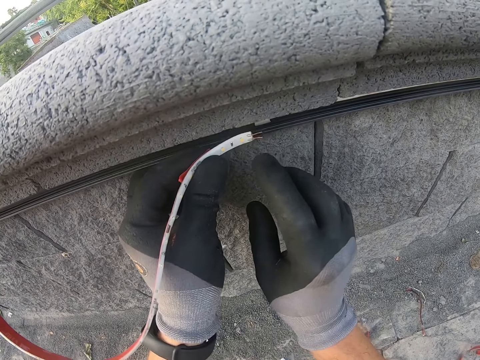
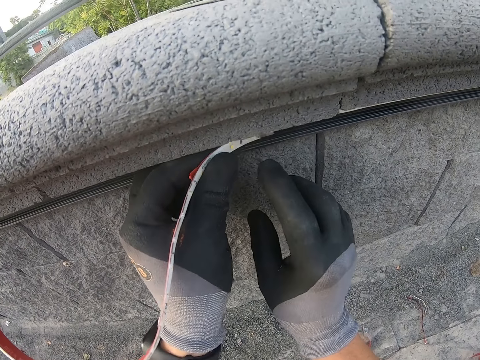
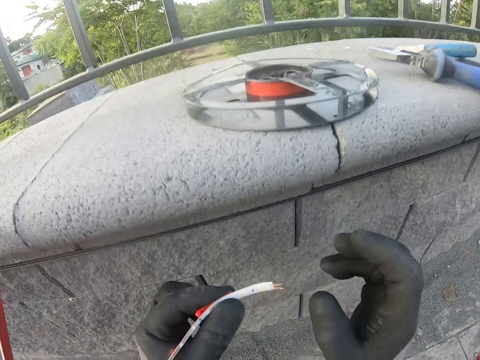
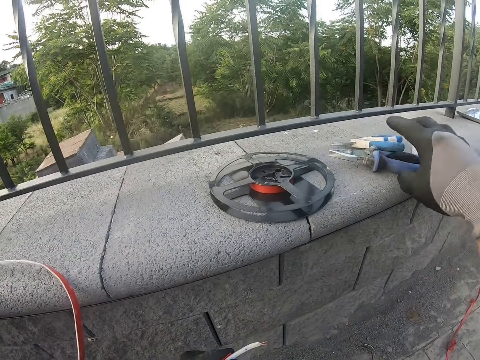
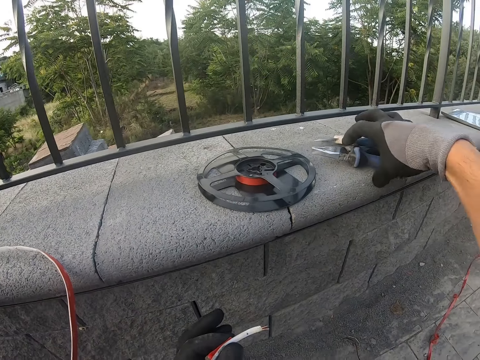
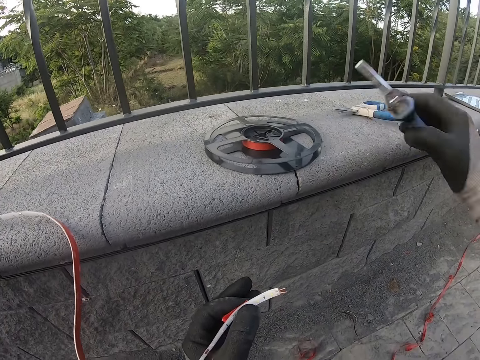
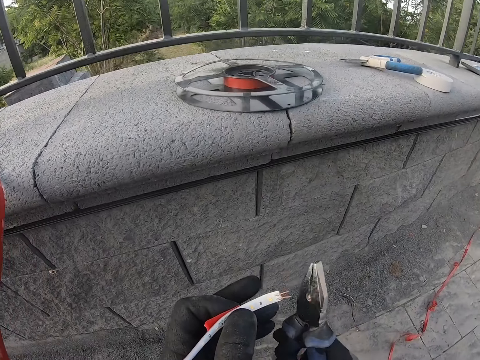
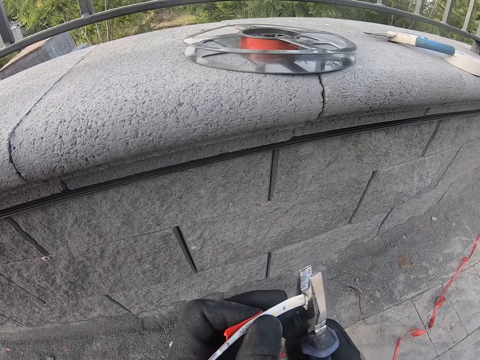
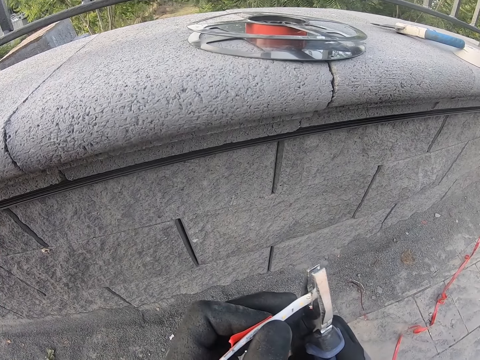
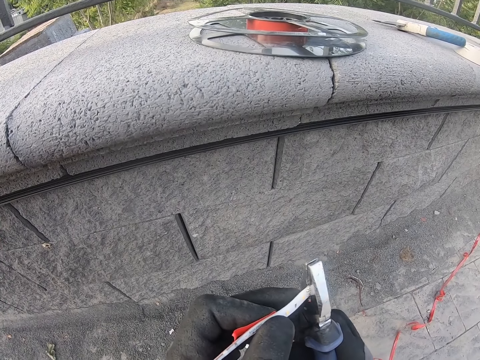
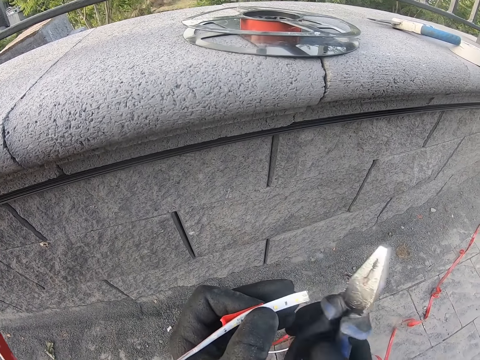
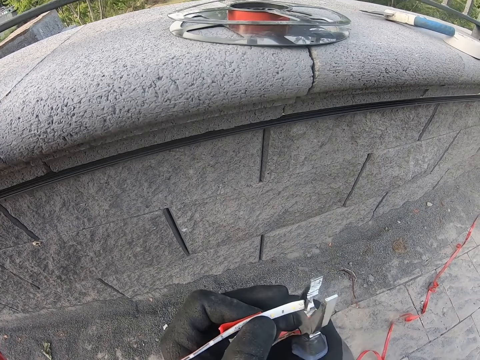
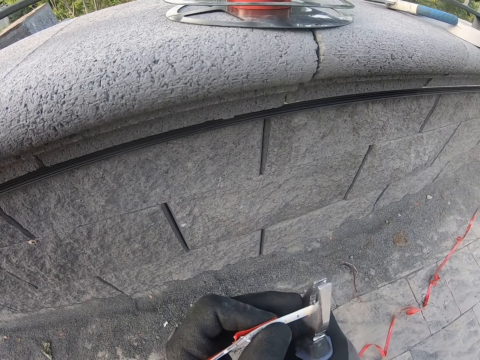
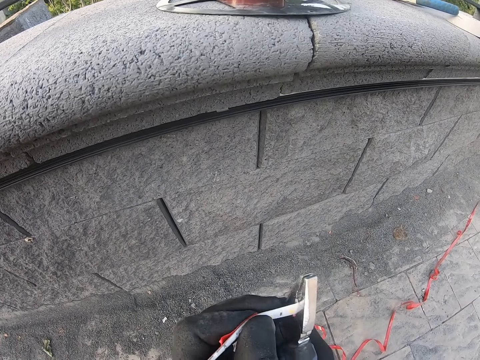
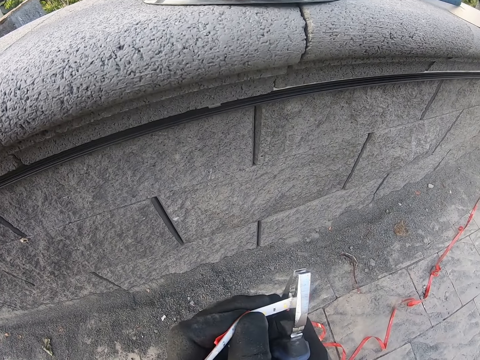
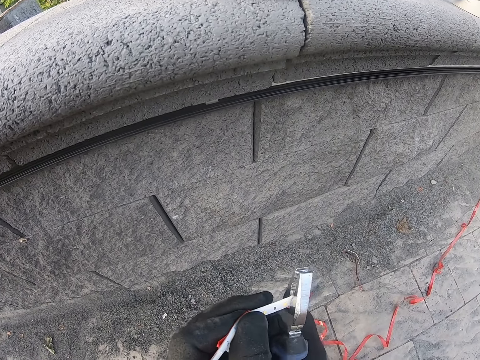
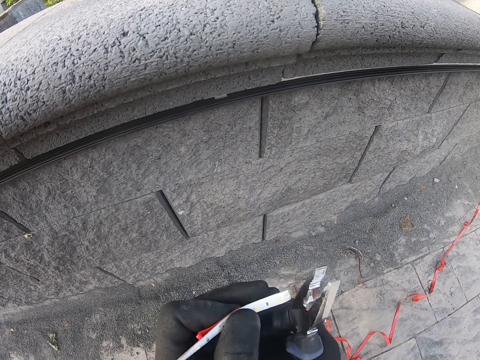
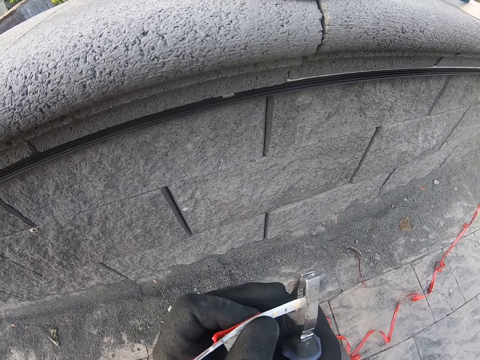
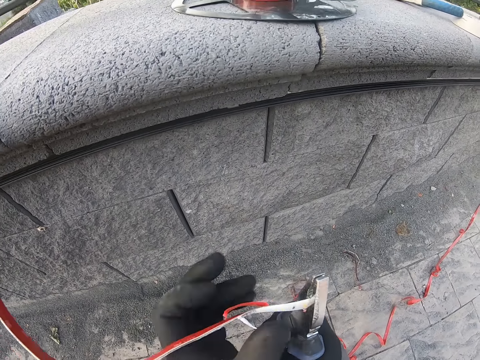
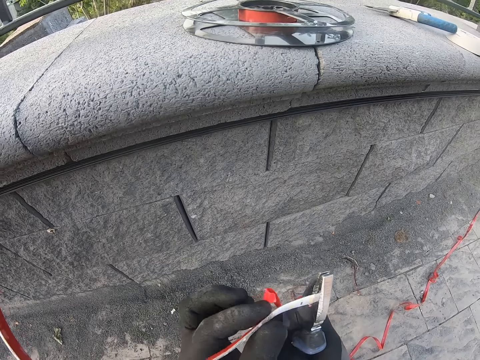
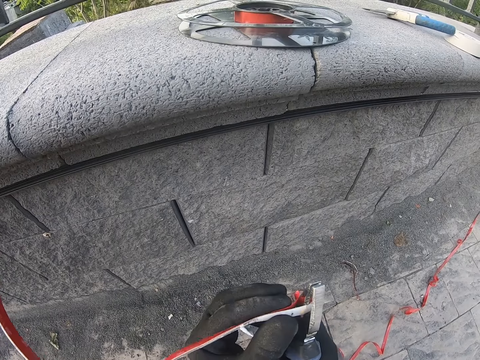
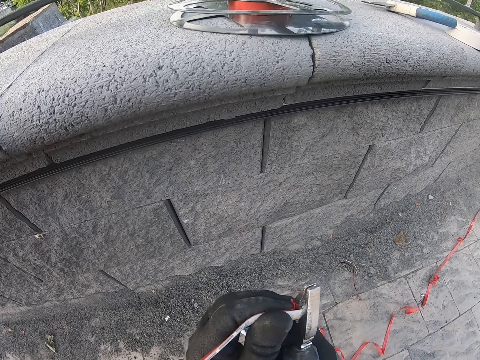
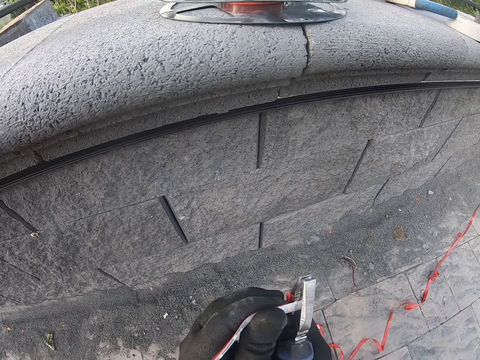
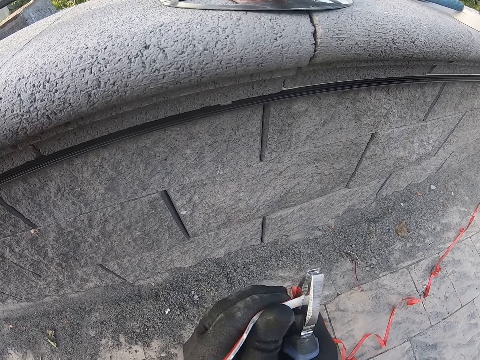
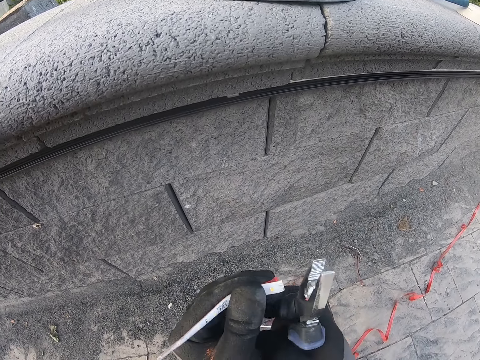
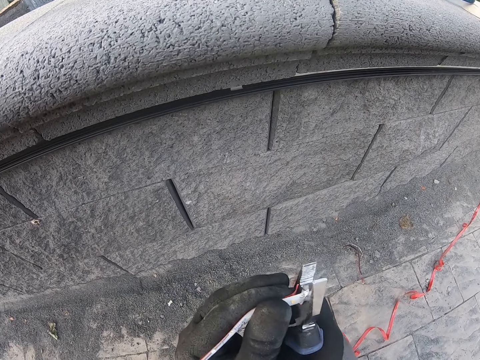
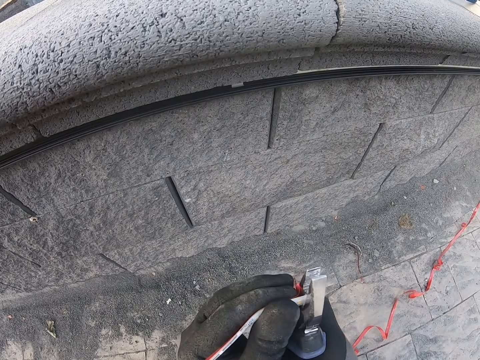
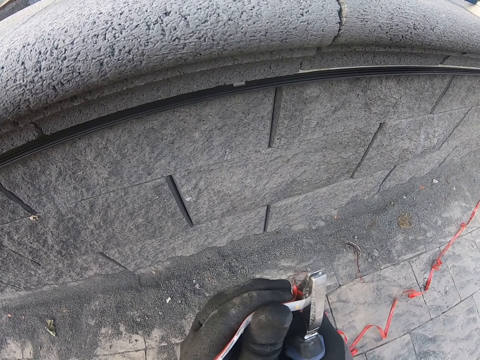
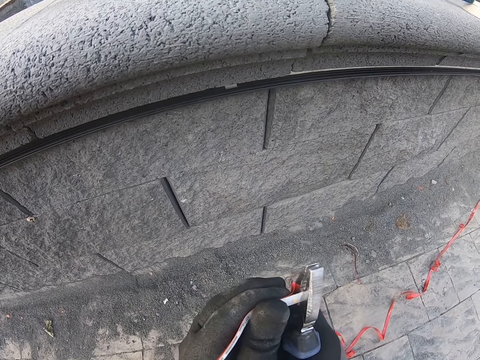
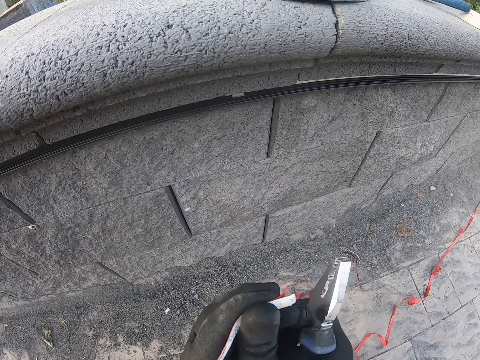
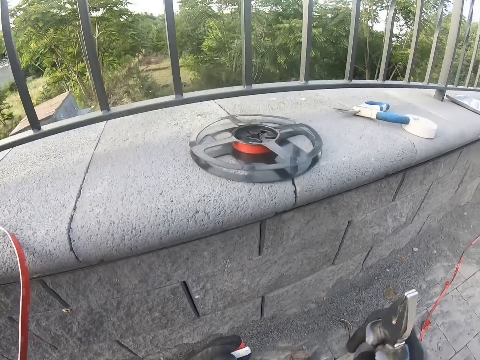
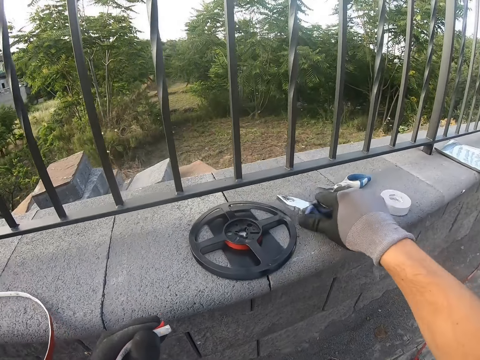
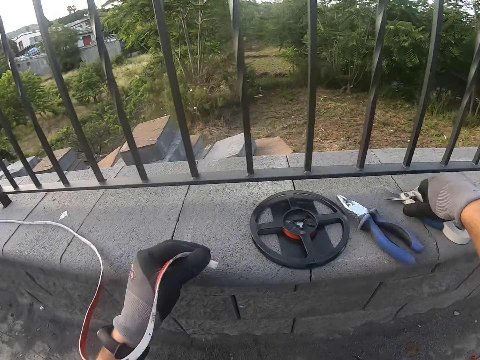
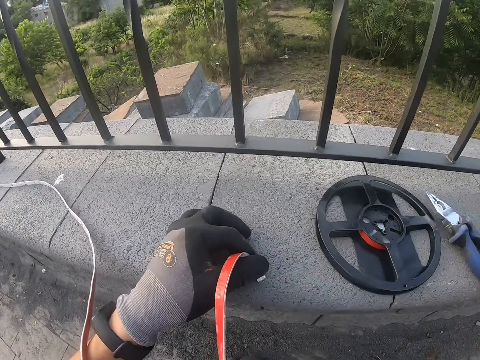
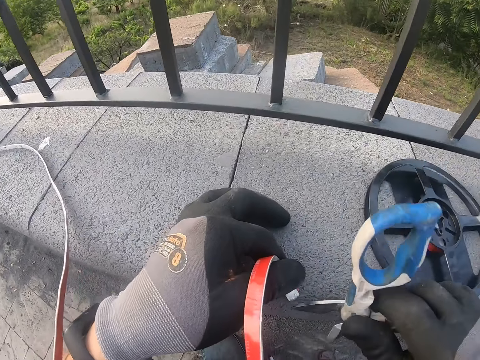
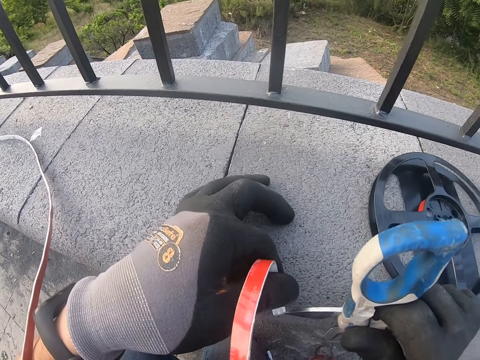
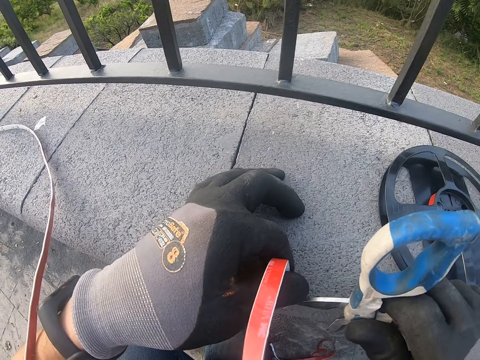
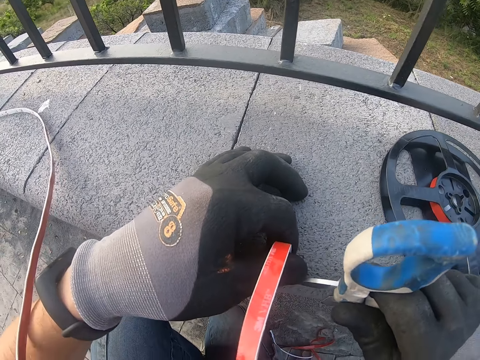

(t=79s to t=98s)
The camera wearer removes the strip lights from the wall, sticks the strip lights on the wall, and removes the strip lights from the wall. They pick up the pliers. They cut the strip lights with the pliers. They place the pliers on the wall. They pick up the pliers. They place the strip lights on the wall. They scrape the strip lights with the pliers.

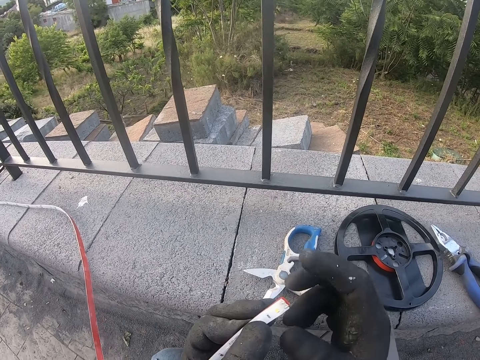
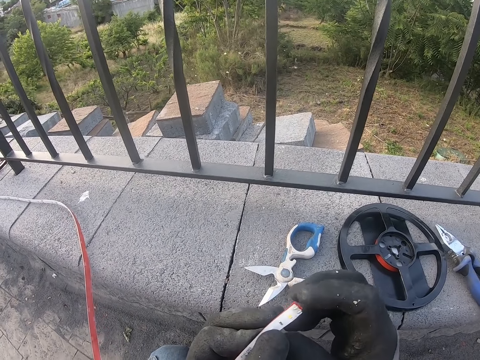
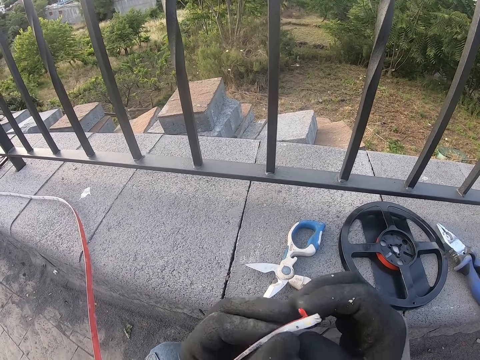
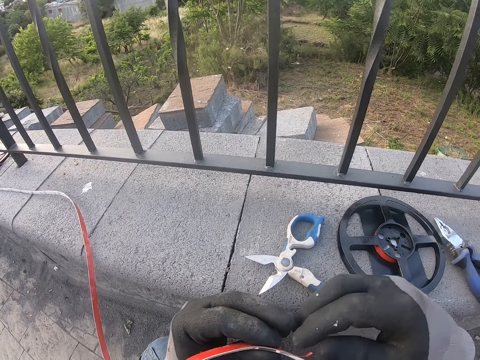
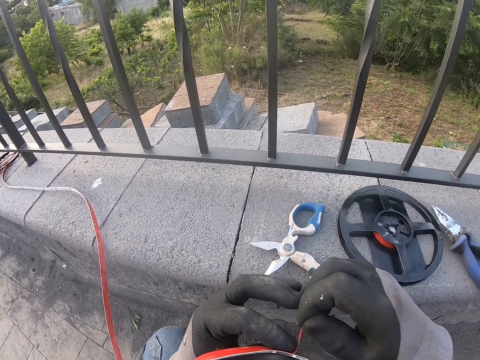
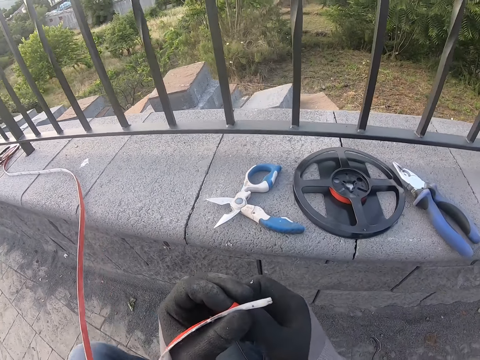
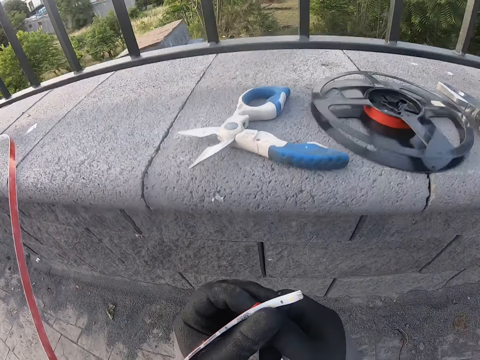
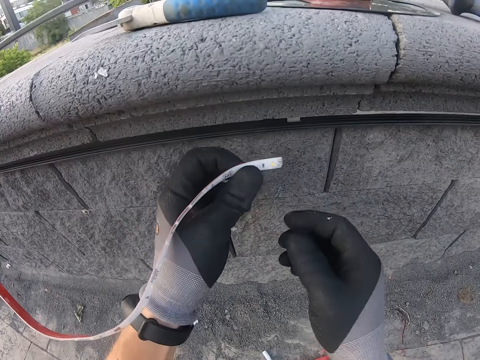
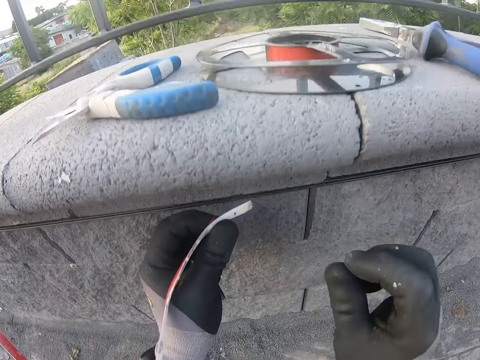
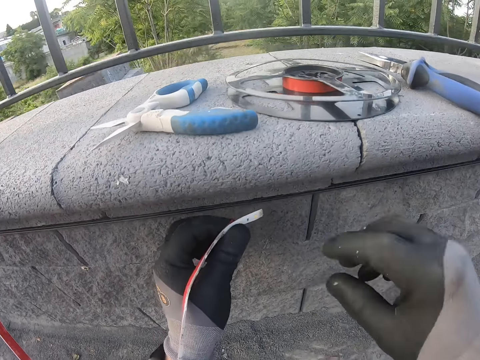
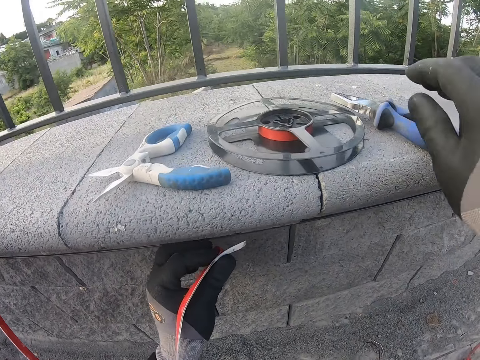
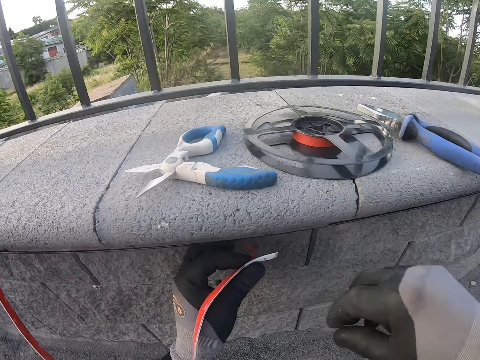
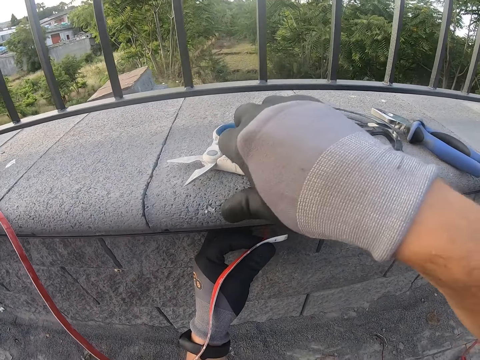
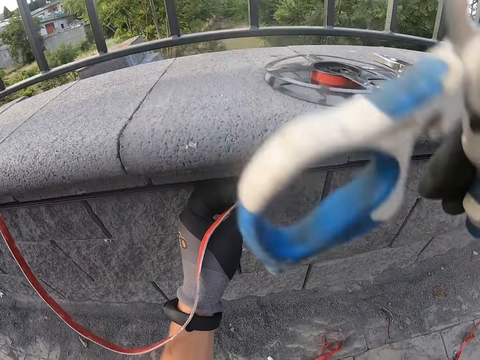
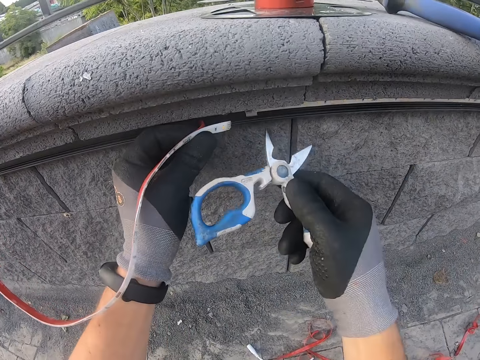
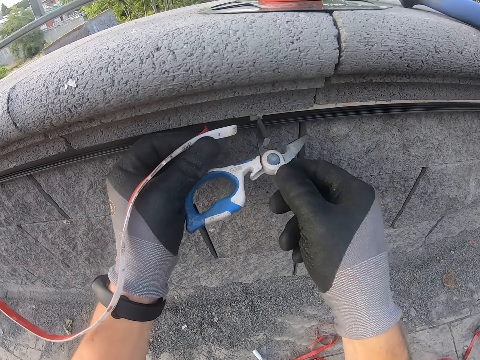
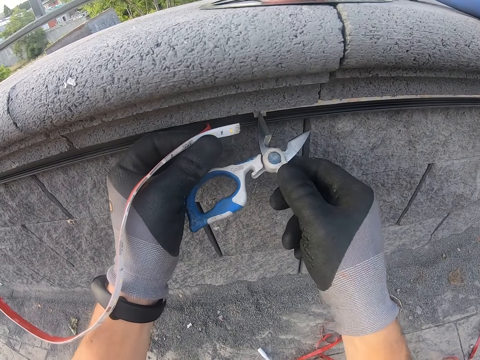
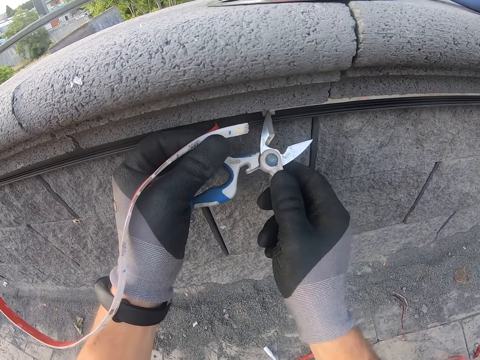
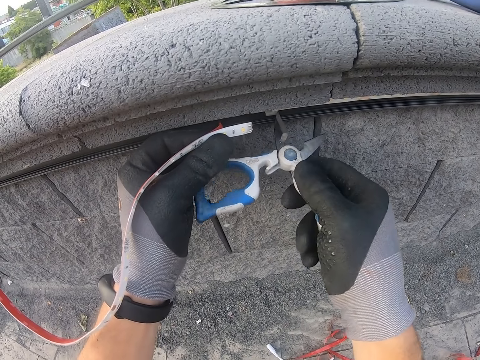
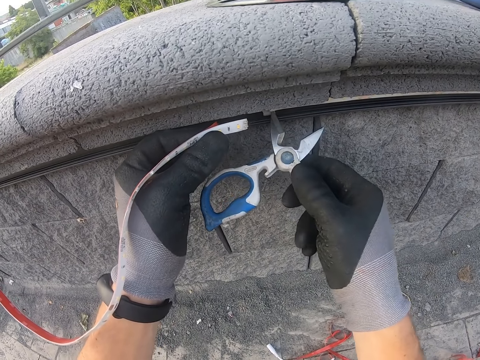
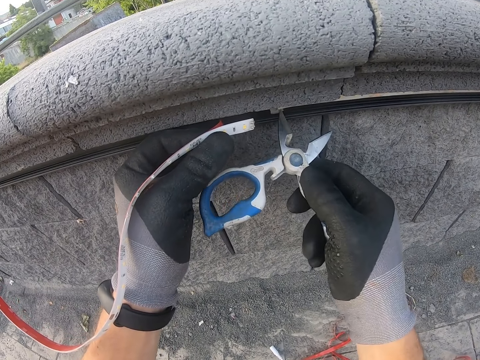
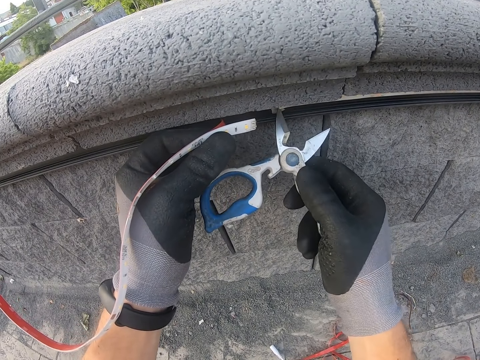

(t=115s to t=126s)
The camera wearer pulls on the tape. They stare at the wall. They pick up the pliers or scissors. They scrape something with the pliers. They press the scissors on the extension.
